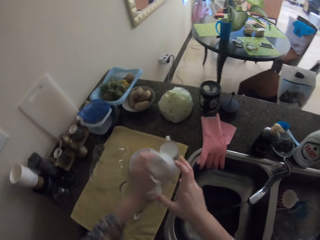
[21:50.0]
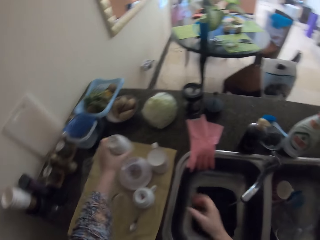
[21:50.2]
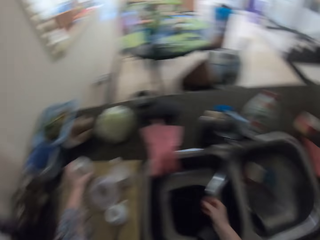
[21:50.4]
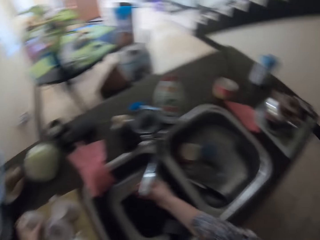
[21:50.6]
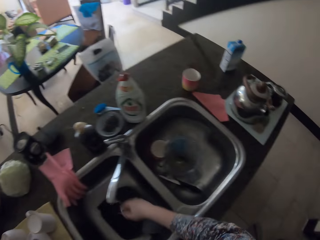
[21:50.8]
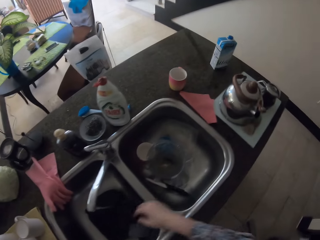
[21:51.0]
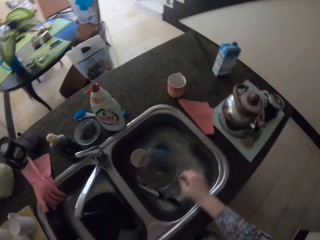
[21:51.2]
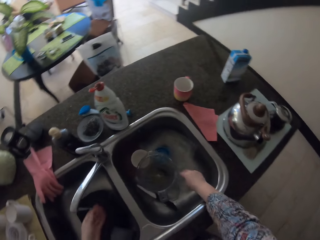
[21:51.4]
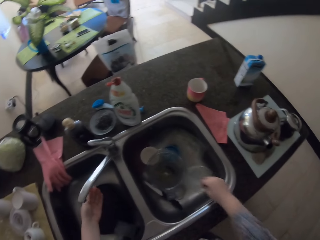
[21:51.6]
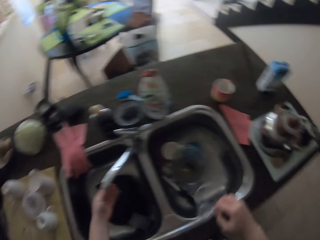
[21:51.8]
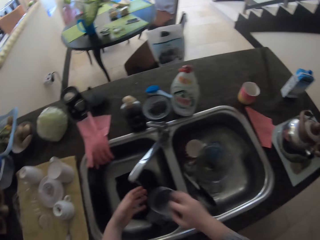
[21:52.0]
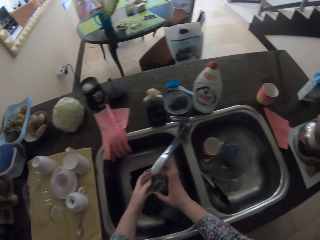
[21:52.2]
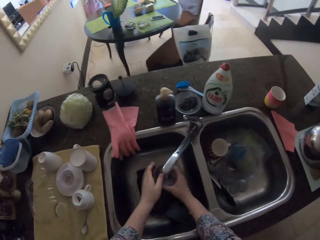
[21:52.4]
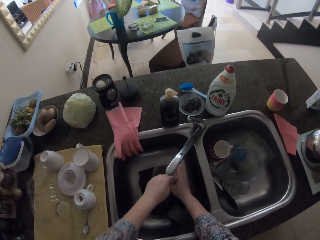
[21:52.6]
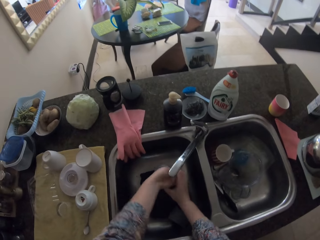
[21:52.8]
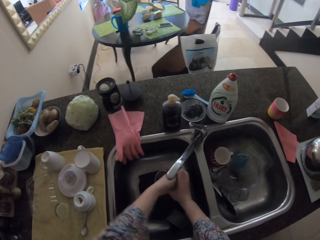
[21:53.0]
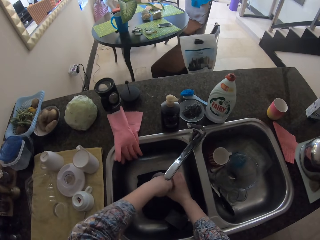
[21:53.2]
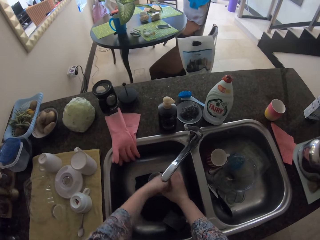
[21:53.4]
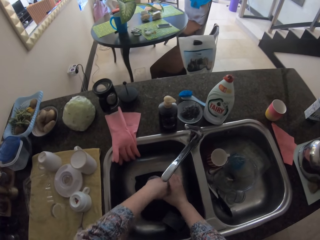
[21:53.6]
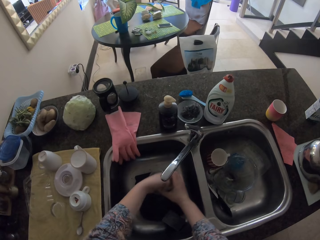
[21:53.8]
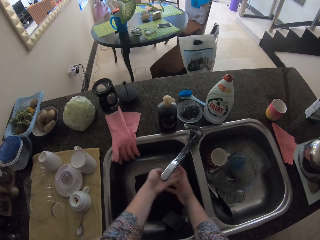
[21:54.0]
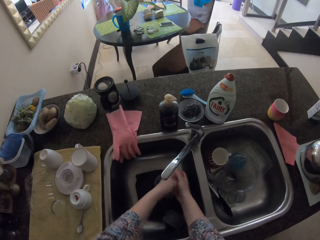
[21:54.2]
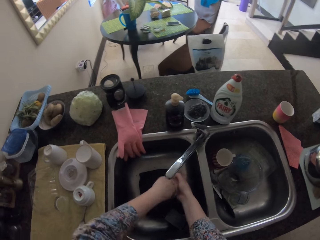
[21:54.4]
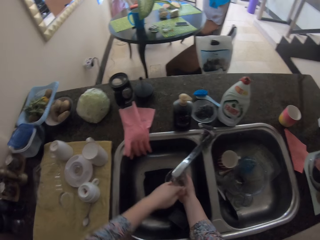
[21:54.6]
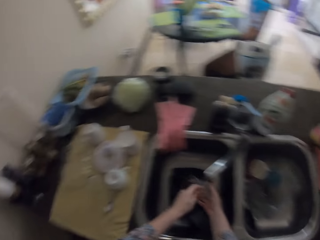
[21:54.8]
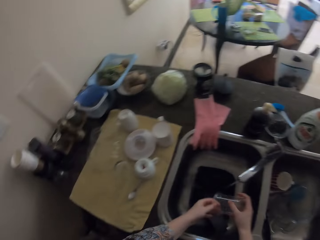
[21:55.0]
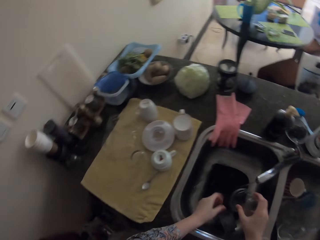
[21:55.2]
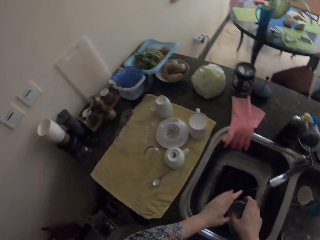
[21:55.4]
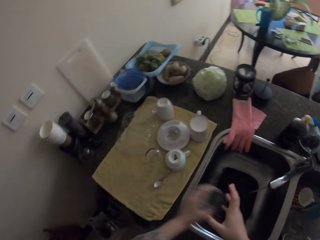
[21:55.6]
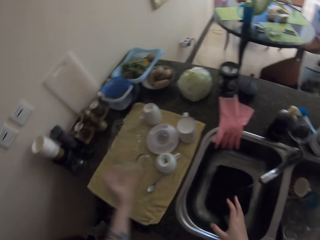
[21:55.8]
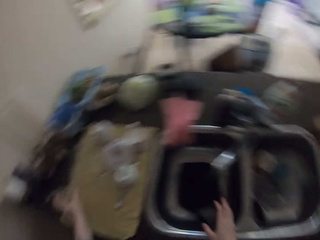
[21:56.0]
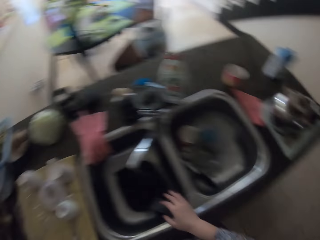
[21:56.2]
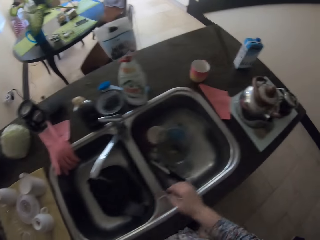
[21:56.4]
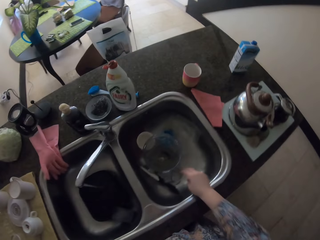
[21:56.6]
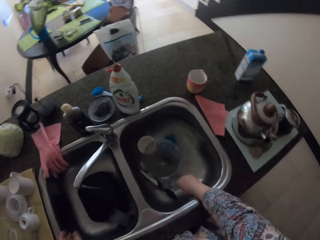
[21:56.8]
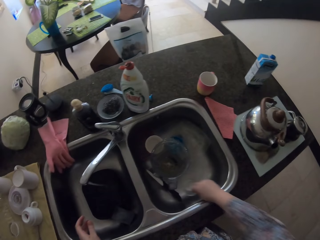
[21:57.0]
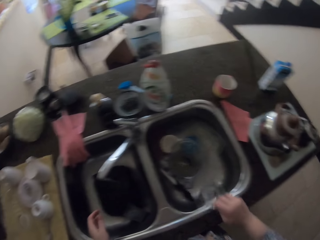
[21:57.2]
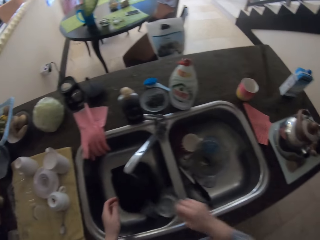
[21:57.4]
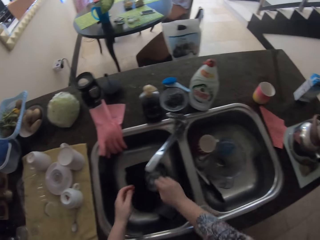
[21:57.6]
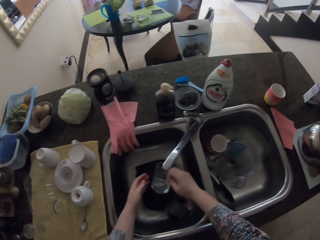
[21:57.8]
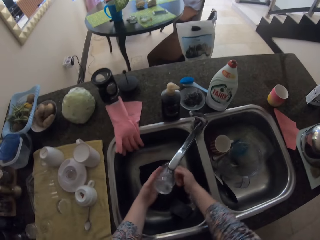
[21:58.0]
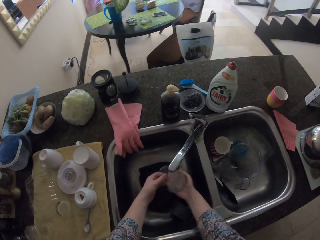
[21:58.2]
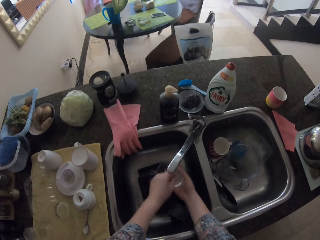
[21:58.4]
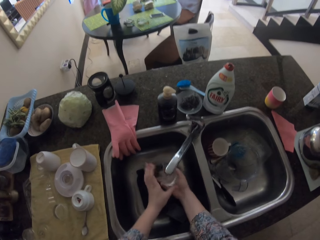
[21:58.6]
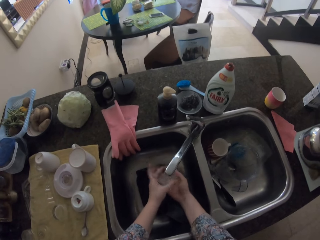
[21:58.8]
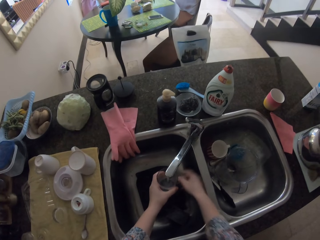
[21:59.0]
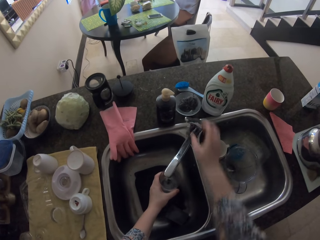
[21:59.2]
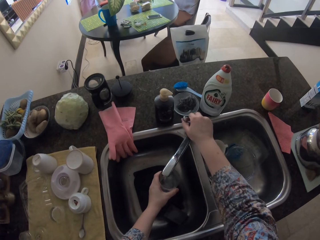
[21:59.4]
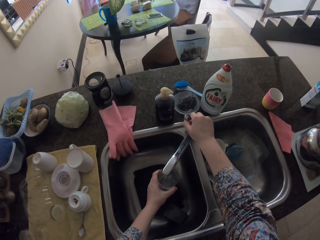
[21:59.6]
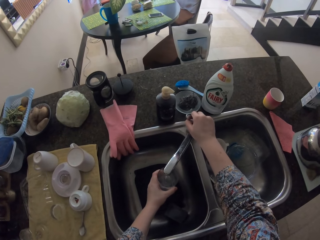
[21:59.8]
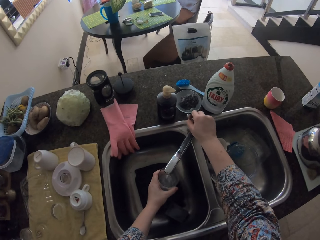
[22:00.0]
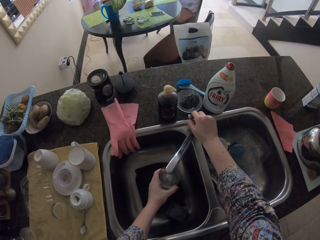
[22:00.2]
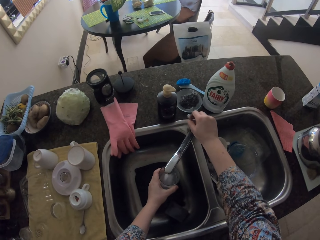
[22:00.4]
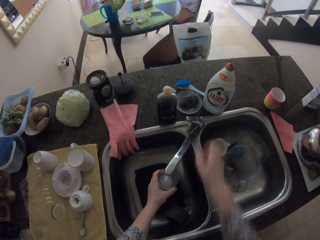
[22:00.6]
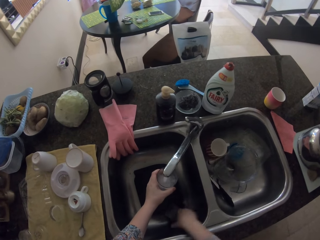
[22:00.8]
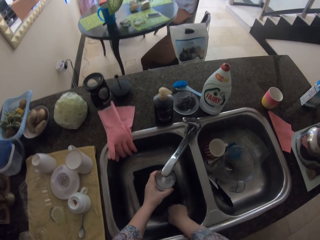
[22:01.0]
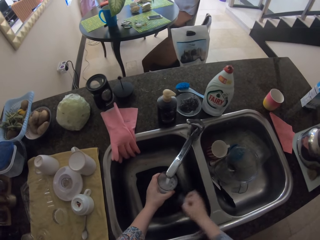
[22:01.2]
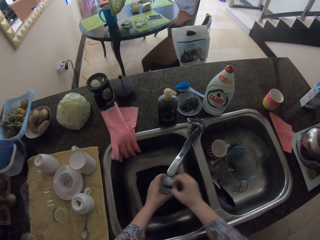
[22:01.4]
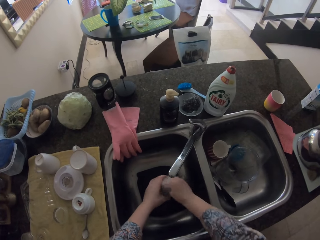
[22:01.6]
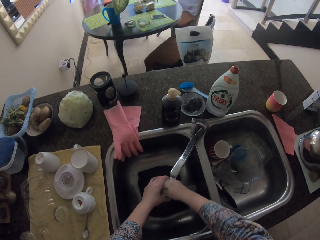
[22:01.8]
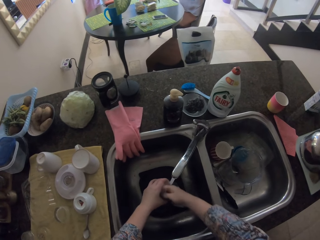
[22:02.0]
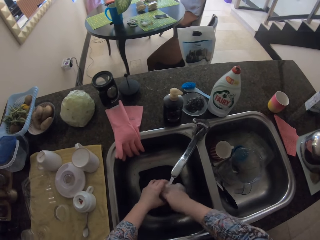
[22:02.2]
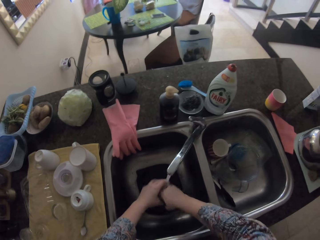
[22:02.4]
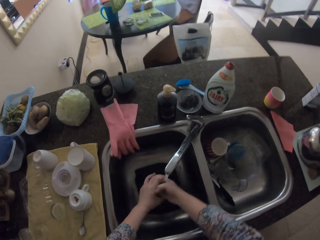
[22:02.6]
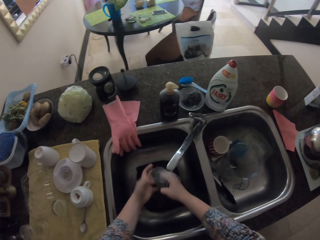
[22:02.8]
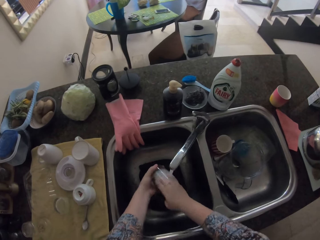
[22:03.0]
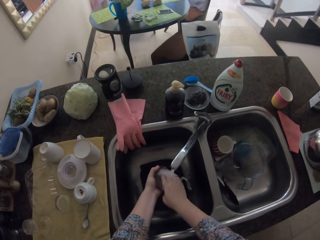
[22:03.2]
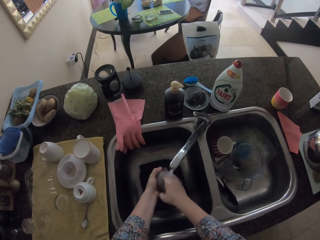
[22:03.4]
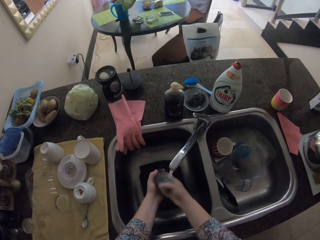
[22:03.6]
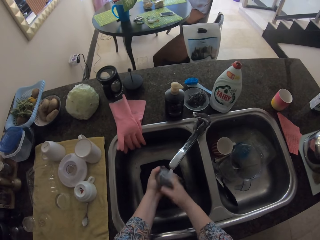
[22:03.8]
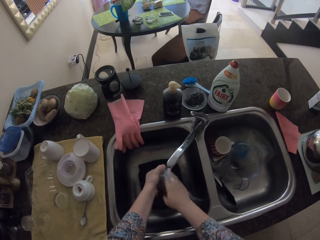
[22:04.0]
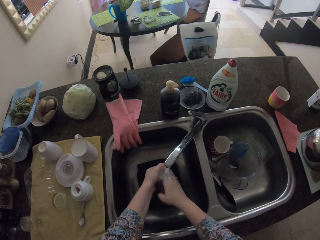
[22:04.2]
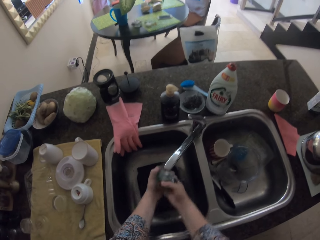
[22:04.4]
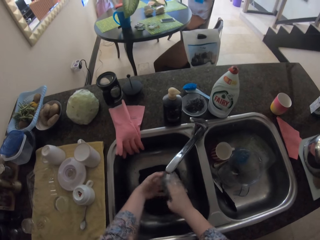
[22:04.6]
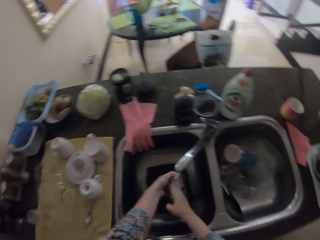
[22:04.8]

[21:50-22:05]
The camera wearer swings their hand. They put the cup on the towel. They swing their hand again. They pick up a glass or container. They rinse the glass. They swing their hand. They put the container on the table. They swing their hand. They pick up a glass. They wash the glass. They swing their hand. They touch the tap, regulate the tap. They put water in the glass. They pick up a sponge. They wash the glass using the sponge.

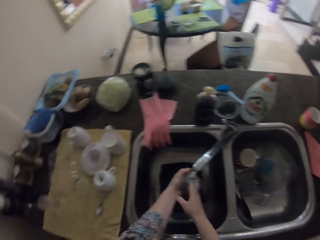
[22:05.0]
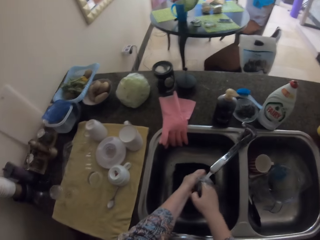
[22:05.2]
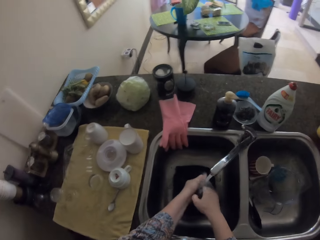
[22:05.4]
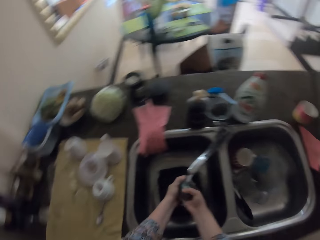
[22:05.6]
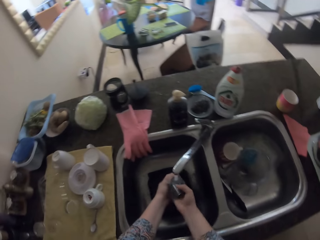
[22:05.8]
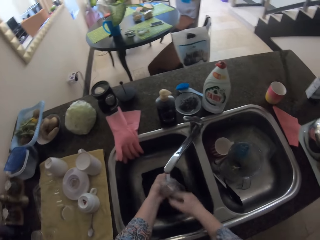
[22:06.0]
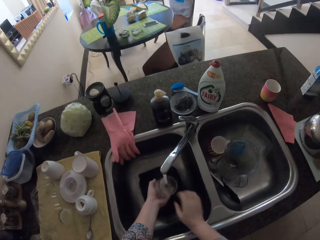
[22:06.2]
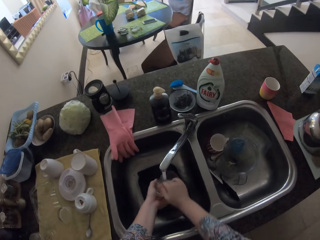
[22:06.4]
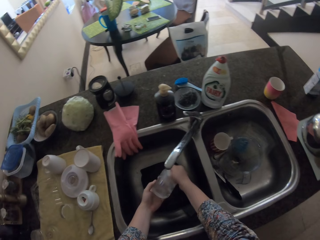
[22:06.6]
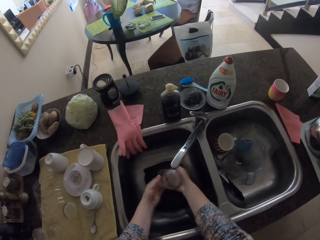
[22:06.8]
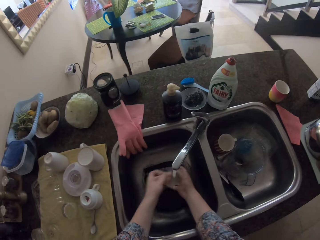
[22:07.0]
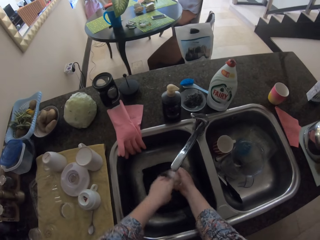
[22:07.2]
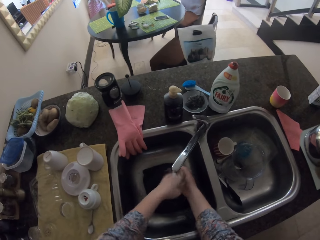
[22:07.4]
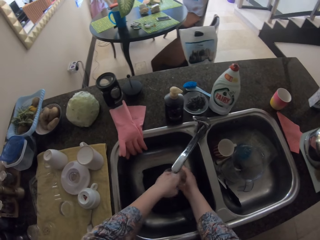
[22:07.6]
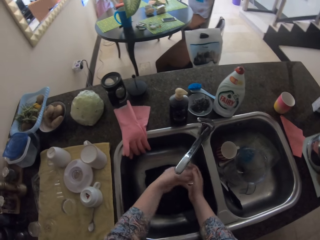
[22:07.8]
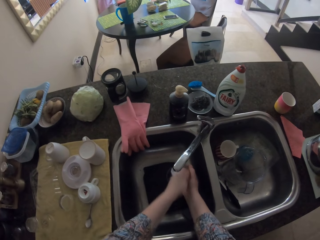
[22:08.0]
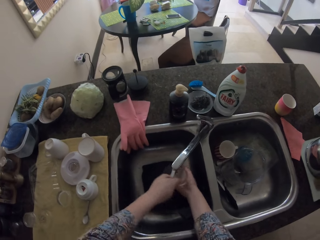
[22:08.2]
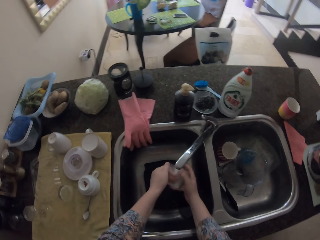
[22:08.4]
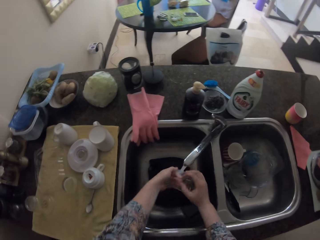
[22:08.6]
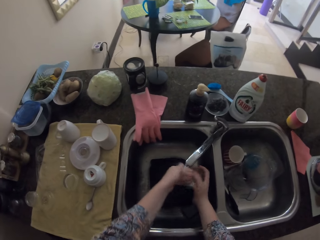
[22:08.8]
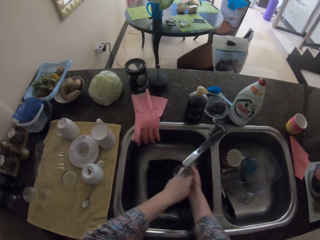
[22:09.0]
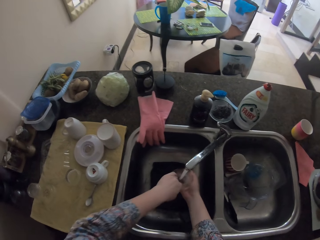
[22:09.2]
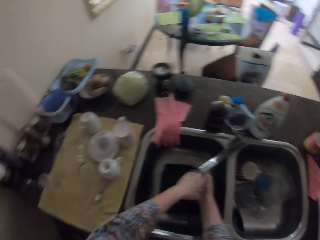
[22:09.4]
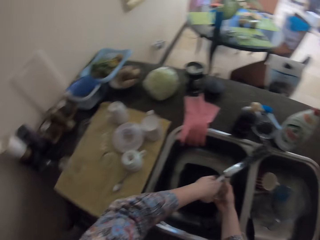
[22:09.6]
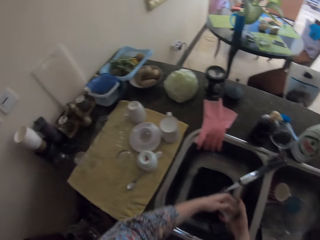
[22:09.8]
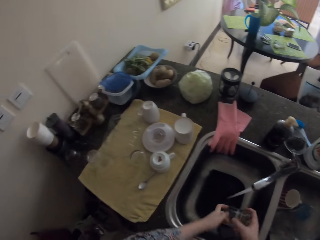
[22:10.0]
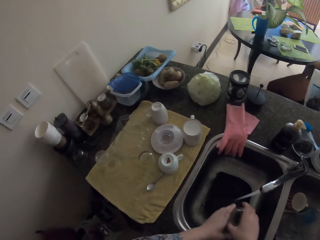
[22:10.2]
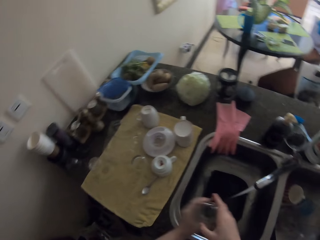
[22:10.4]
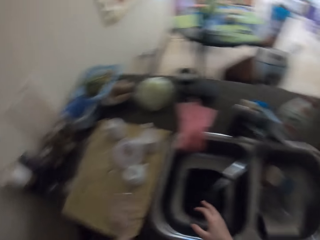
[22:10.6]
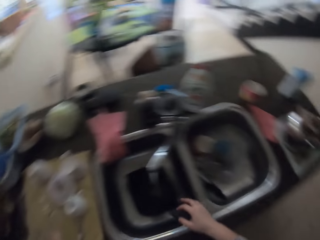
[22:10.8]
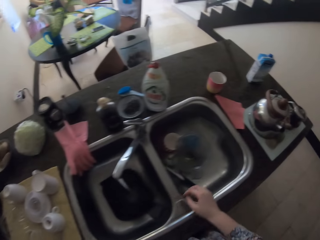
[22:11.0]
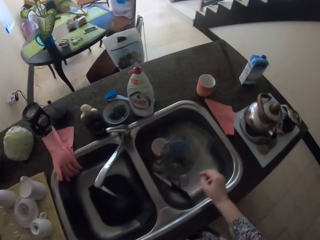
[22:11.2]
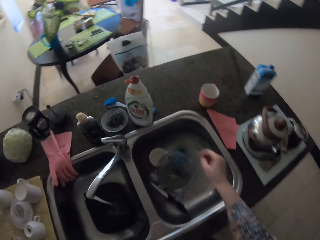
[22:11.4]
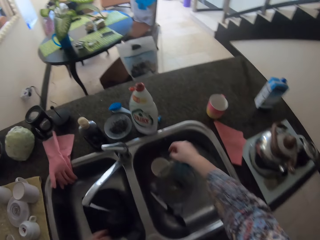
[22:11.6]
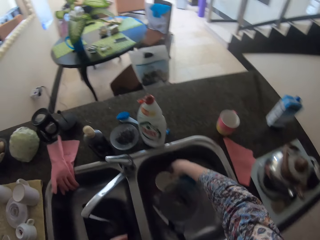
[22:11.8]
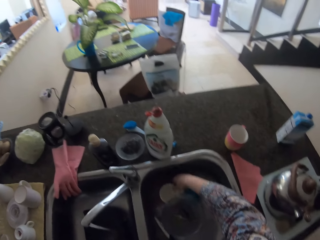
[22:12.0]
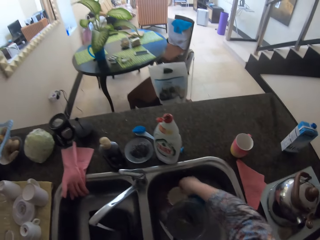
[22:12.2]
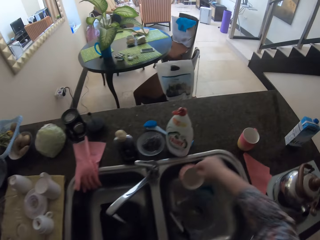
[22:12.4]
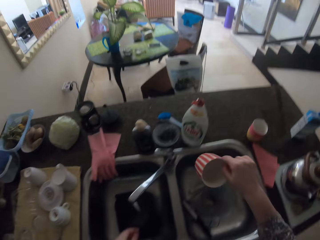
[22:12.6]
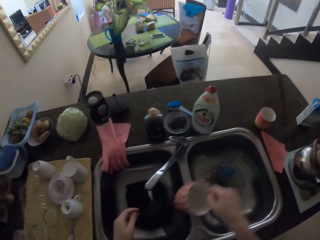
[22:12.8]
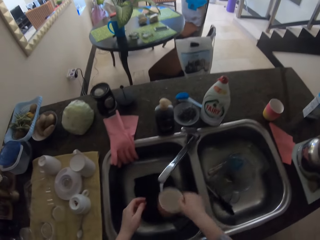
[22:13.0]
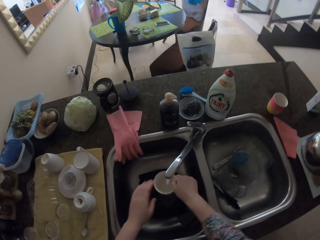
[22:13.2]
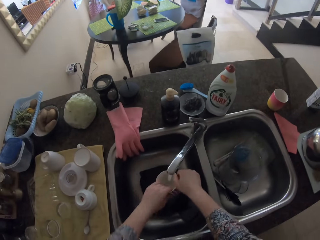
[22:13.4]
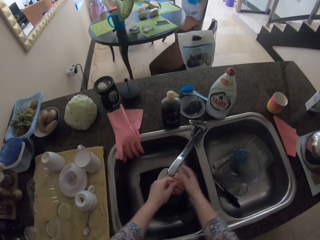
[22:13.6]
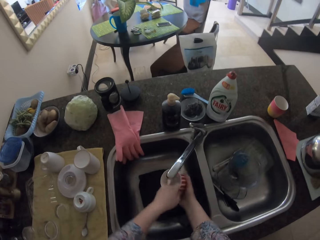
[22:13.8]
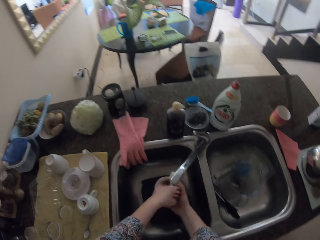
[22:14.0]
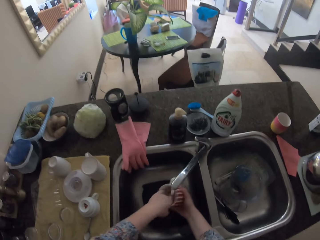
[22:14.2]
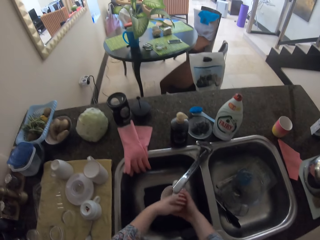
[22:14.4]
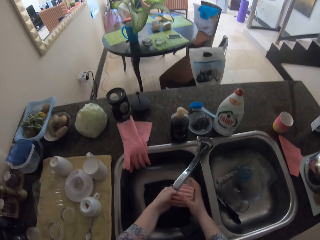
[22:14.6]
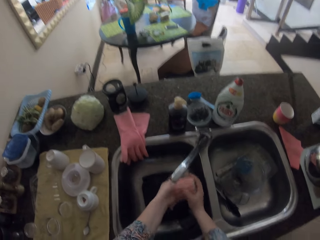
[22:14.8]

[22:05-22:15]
The camera wearer rinses the glass. They swing their hand. They put the glass on the towel. They swing their hand again. They pick up a mug. They rinse the mug.
